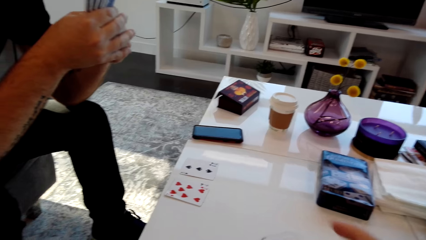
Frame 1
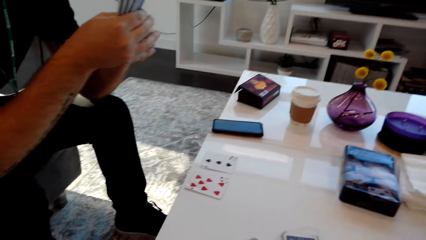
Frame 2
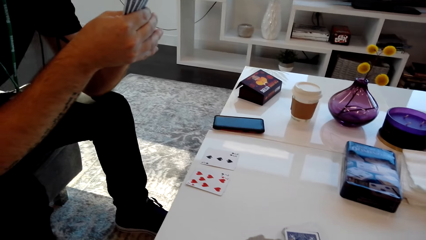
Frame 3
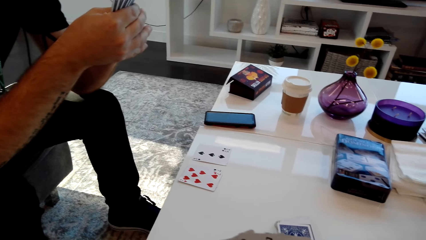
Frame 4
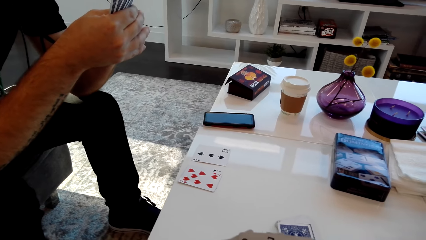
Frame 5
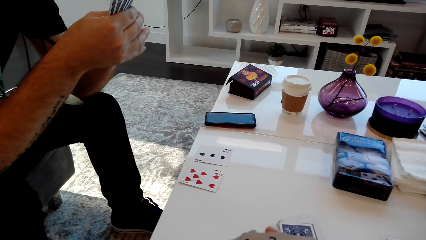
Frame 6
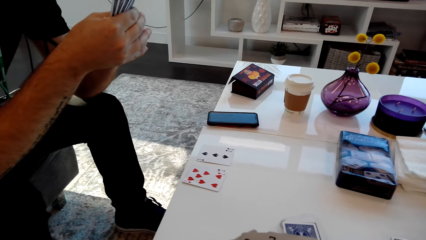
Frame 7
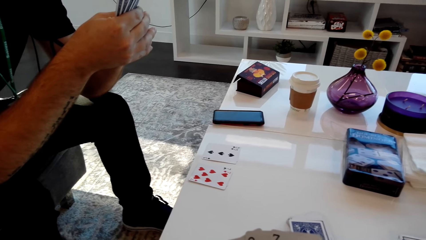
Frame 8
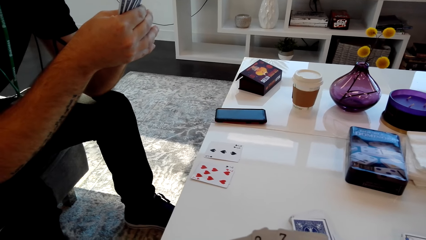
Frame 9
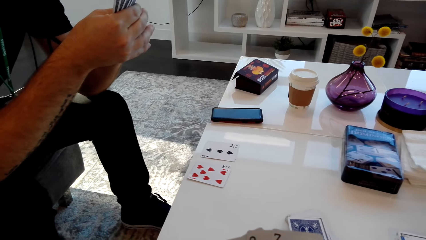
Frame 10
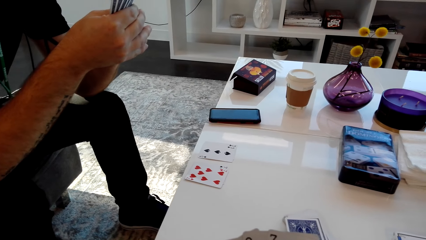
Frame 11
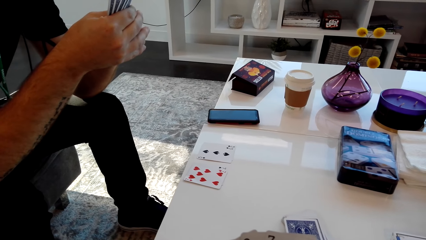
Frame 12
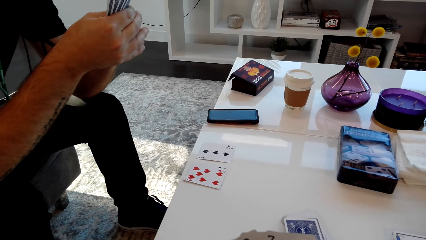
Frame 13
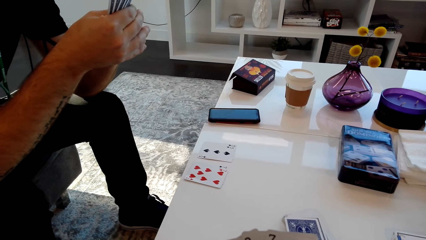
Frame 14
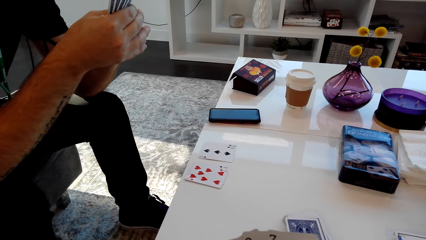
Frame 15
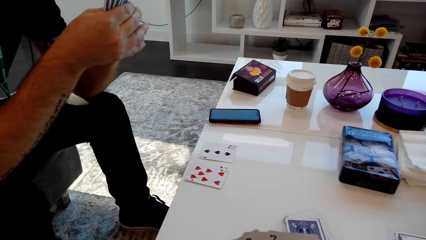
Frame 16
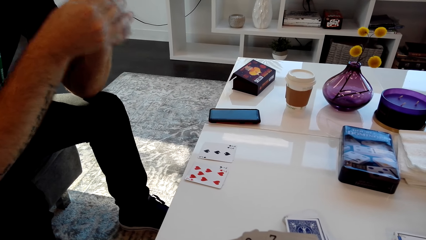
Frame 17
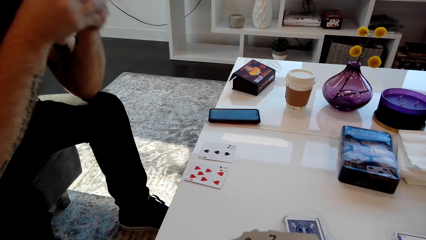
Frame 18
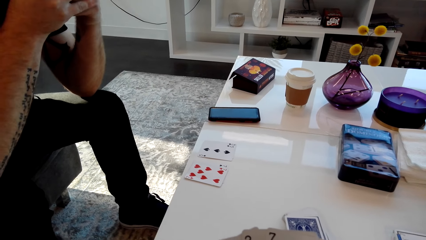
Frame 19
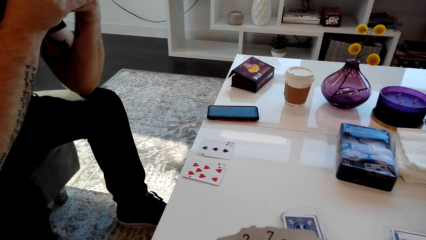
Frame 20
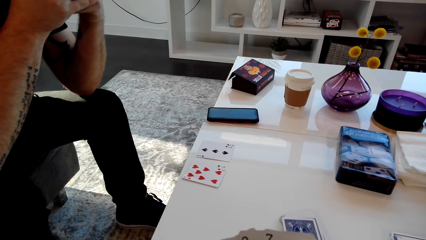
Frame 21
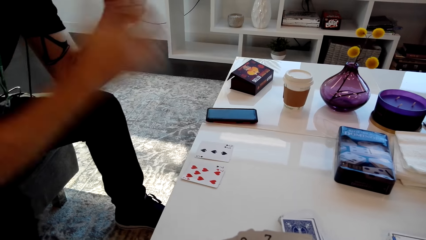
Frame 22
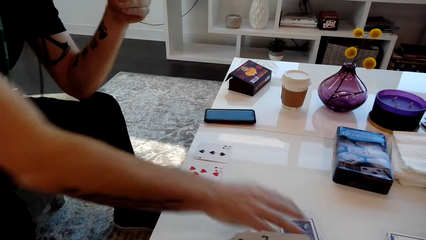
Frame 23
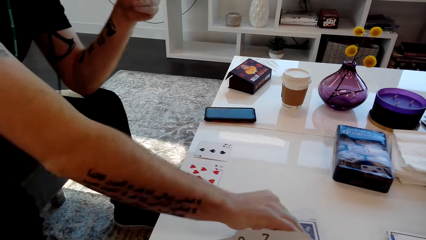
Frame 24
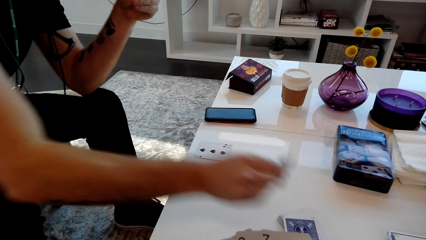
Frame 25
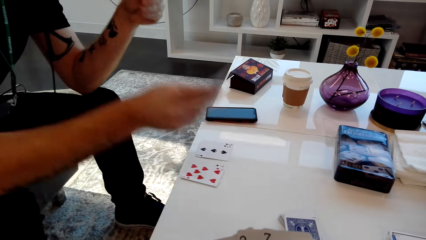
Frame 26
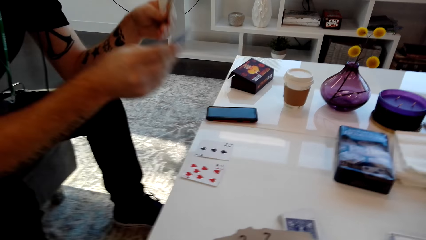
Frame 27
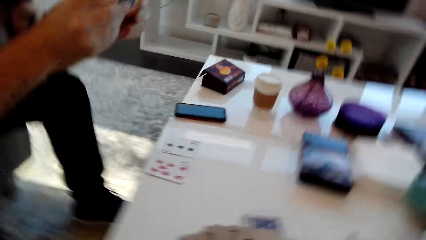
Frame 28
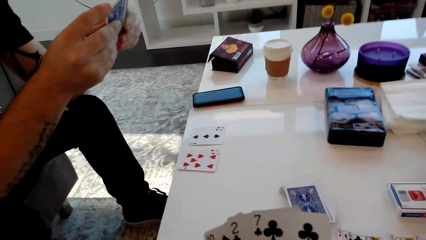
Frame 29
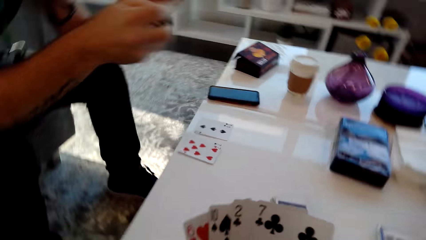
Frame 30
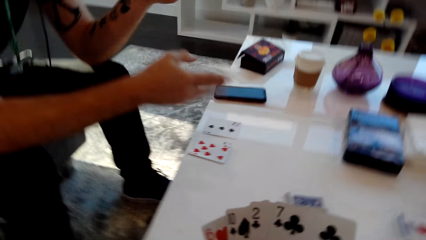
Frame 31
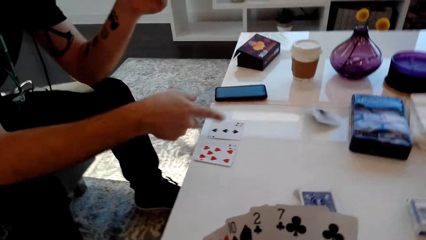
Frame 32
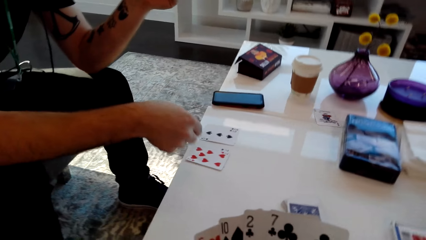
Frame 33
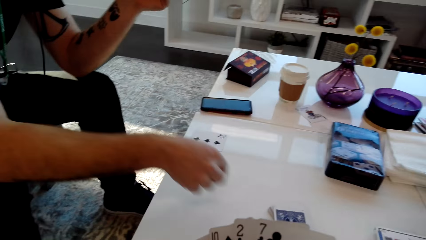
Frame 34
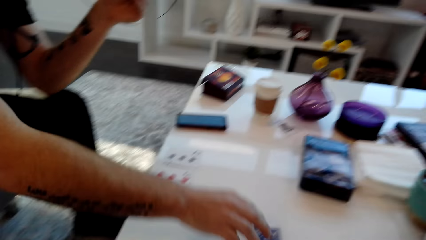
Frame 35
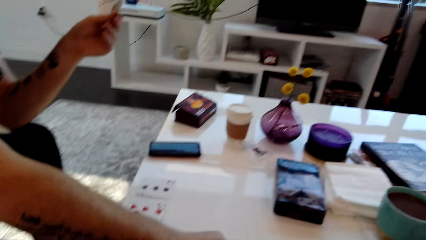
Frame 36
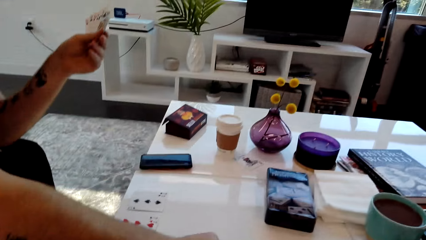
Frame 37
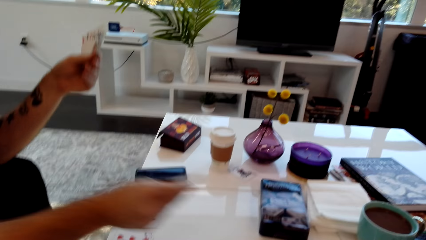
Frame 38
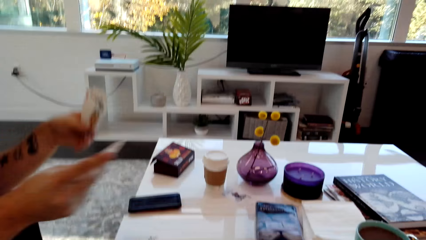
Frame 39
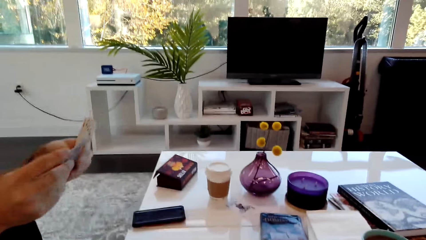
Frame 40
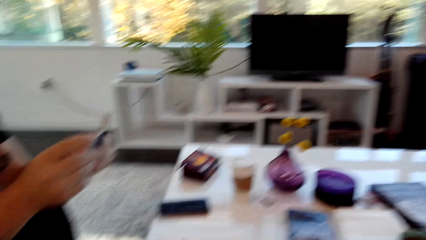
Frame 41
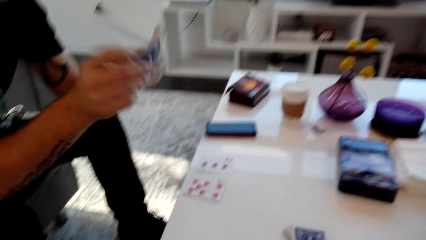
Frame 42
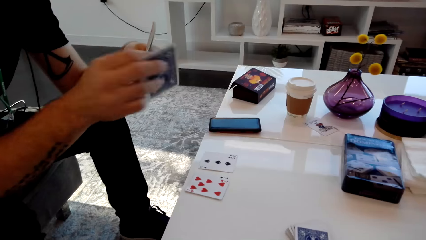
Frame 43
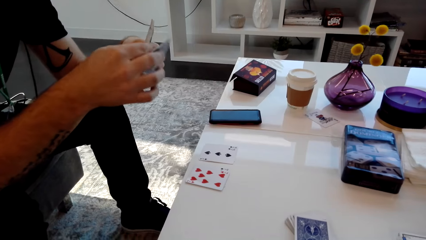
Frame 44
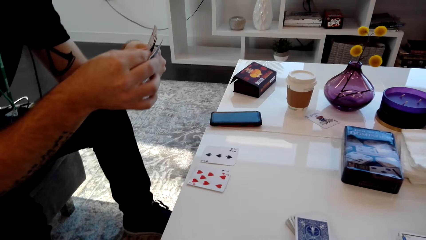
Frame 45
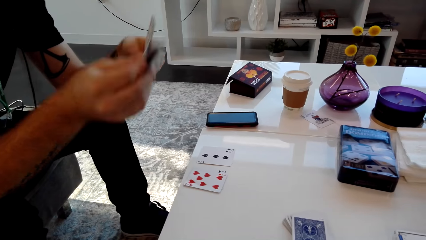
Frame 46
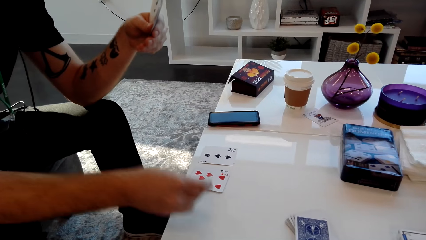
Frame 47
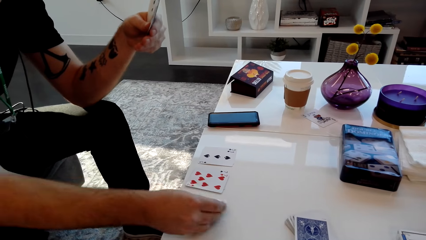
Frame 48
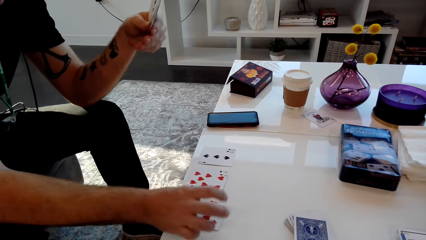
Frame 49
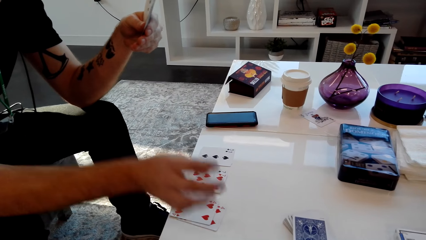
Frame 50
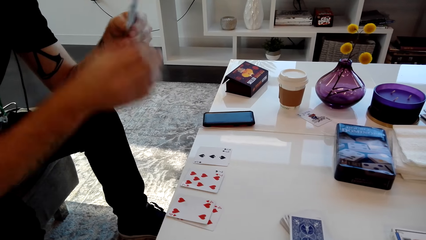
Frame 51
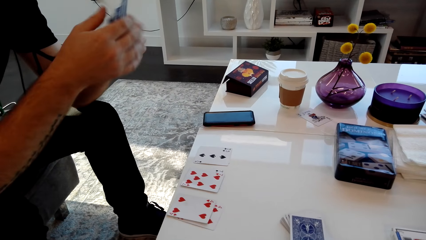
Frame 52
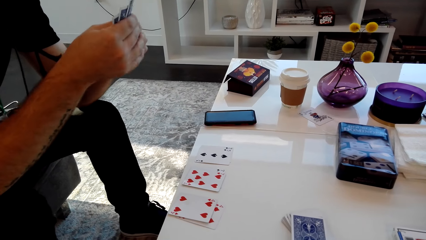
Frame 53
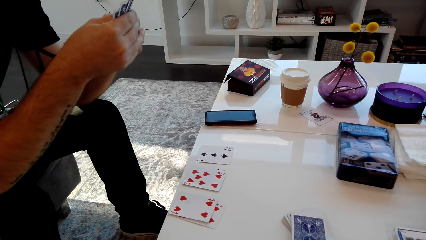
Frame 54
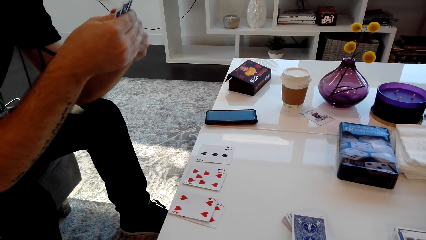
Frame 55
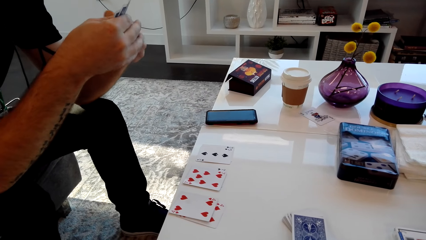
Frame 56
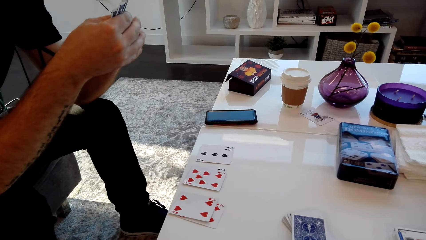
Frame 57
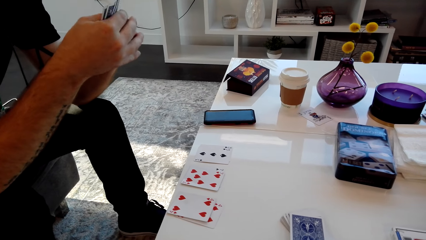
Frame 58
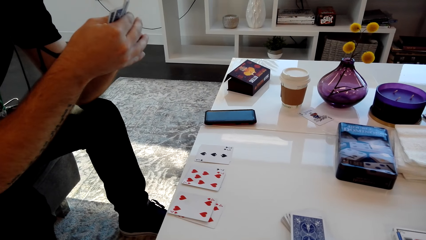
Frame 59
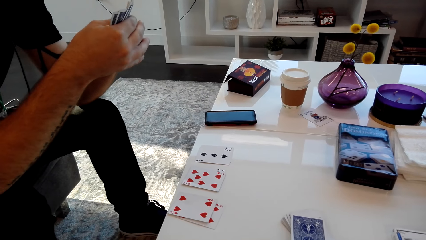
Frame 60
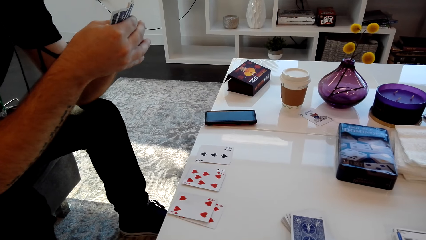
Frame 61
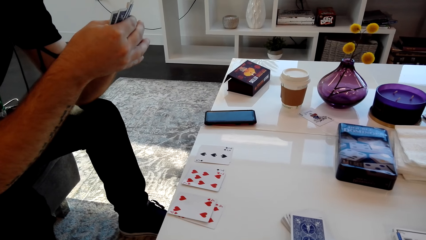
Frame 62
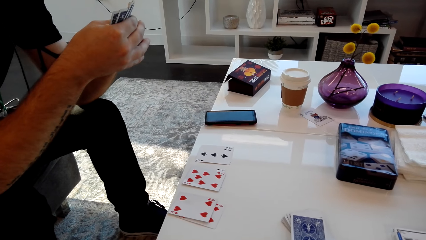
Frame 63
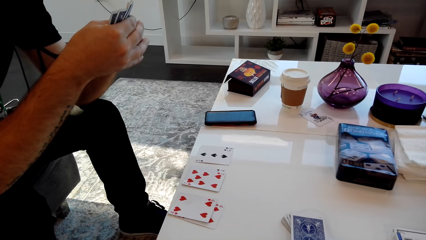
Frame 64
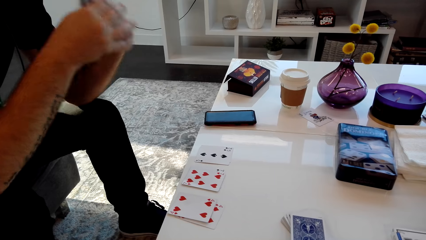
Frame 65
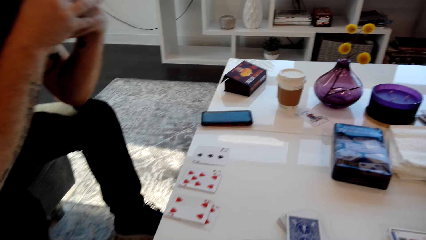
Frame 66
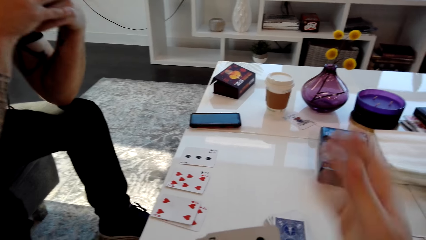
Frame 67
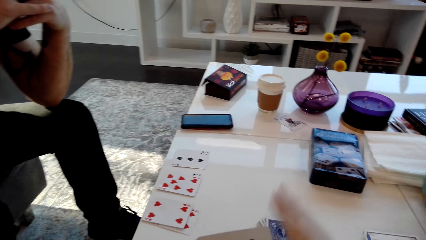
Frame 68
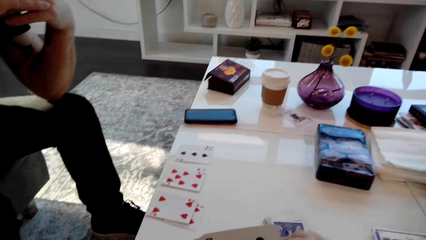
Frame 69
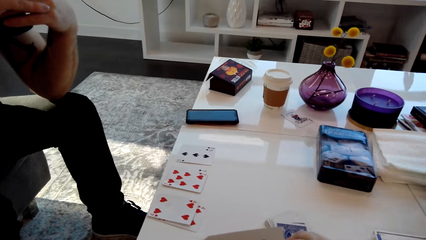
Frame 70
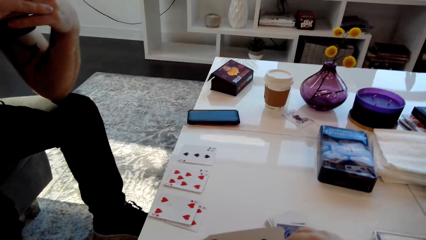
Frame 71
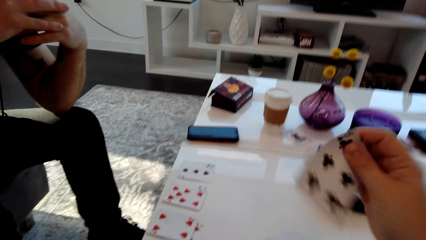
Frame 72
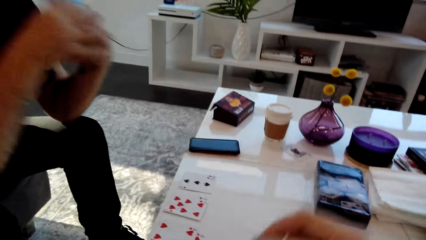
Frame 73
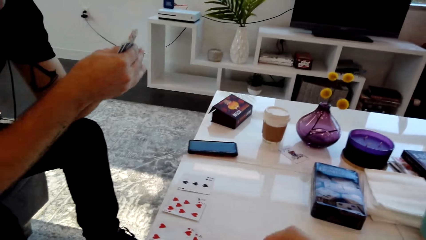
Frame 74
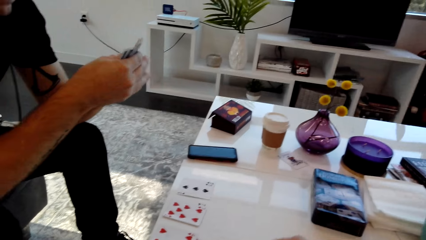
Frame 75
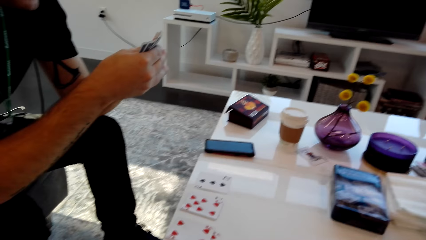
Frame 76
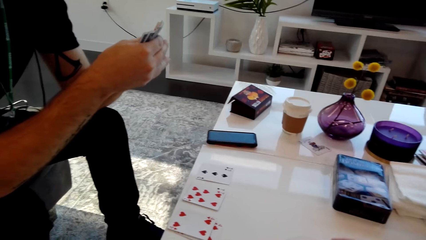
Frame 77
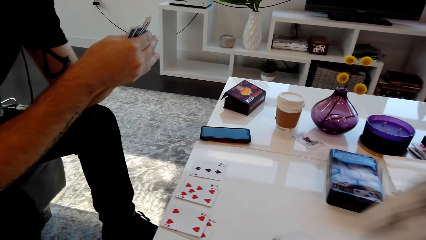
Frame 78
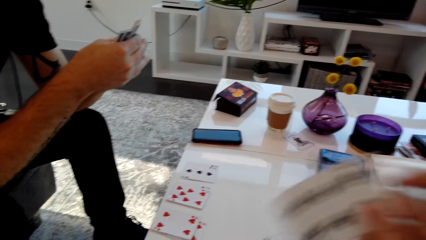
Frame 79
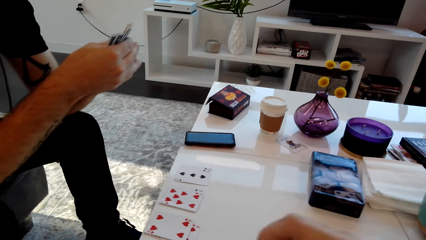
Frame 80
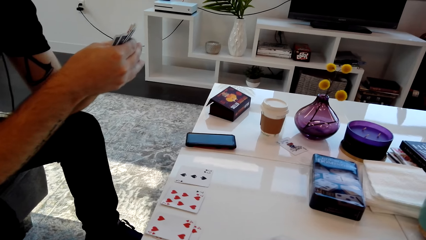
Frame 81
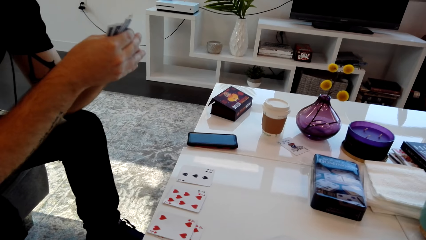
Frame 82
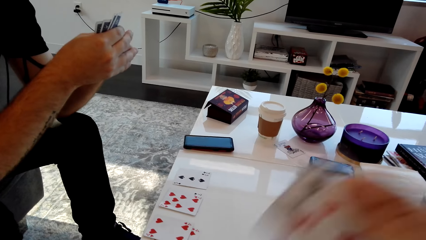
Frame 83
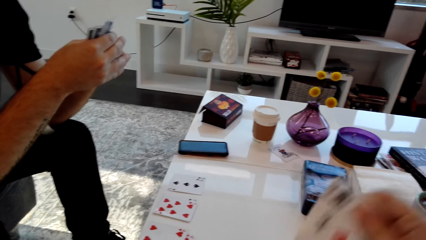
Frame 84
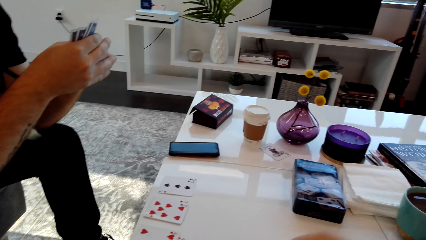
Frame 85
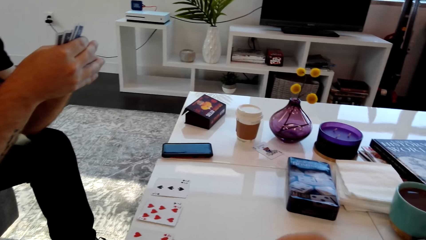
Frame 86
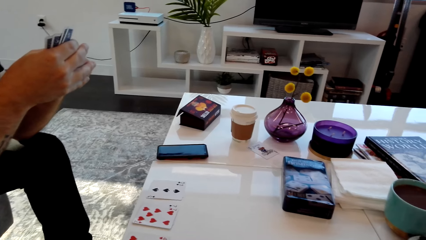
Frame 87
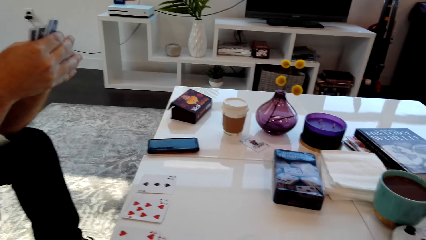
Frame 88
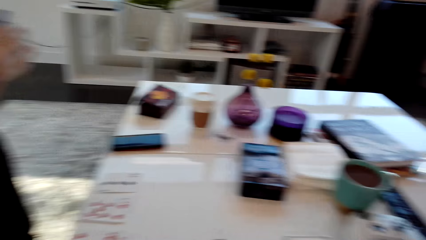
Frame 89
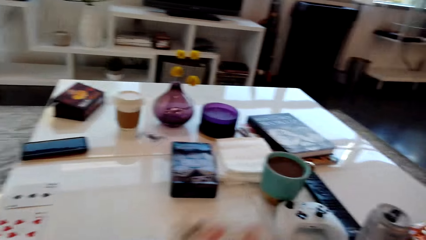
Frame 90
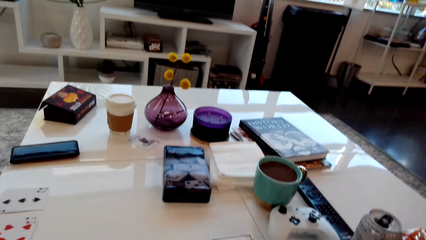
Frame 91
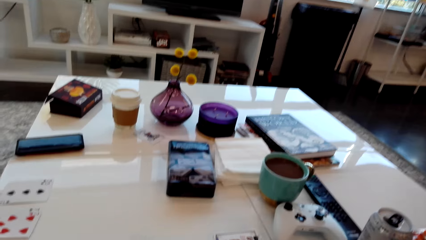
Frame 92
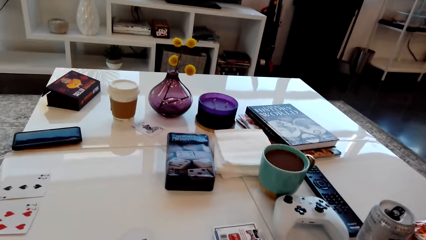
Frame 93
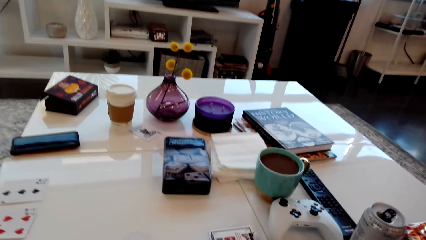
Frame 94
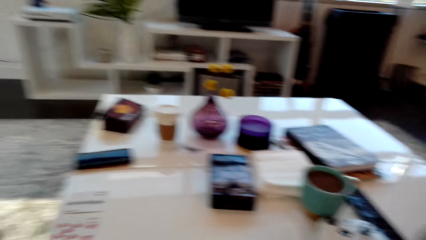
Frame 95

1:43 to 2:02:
The man speaks. The camera wearer speaks. The man picks a card from the table. The man picks a card from the table again. The man throws the card on the table and shuffles the cards. The camera wearer adjusts cards. The man places the card on the table and drops cards. The camera wearer speaks. The man speaks. The camera wearer places the card on the table, picks a card, shuffles the cards, and speaks.
